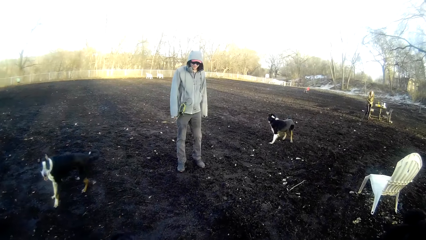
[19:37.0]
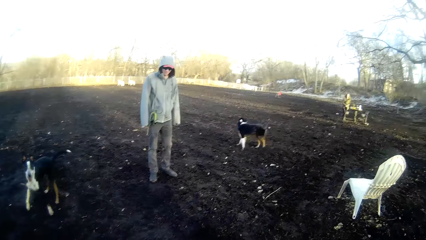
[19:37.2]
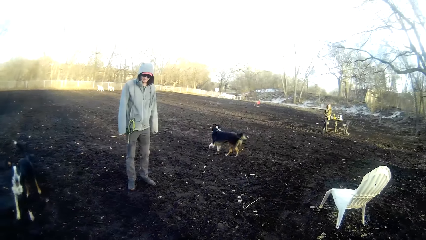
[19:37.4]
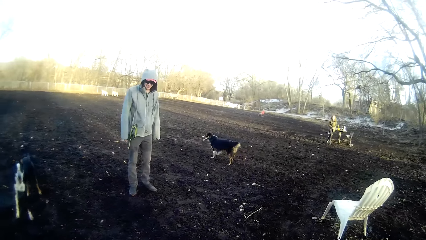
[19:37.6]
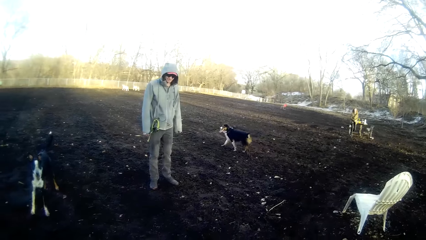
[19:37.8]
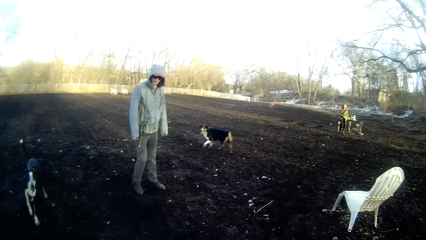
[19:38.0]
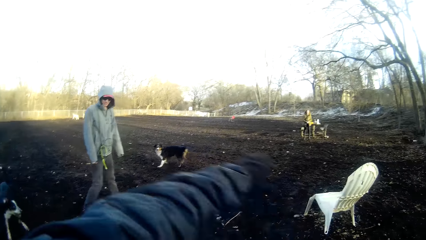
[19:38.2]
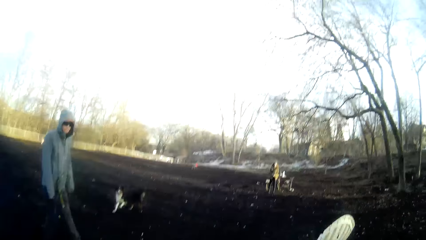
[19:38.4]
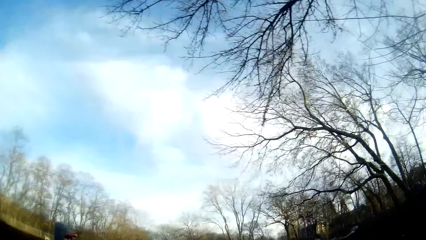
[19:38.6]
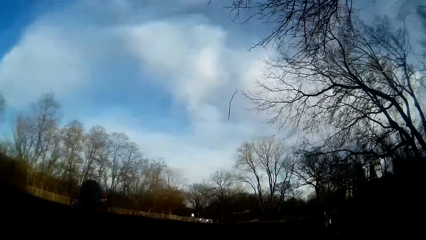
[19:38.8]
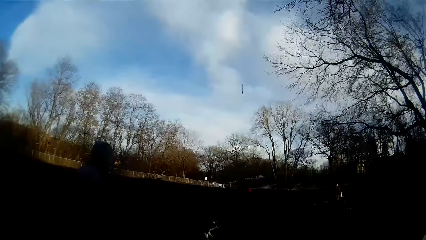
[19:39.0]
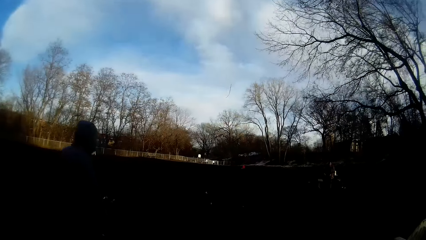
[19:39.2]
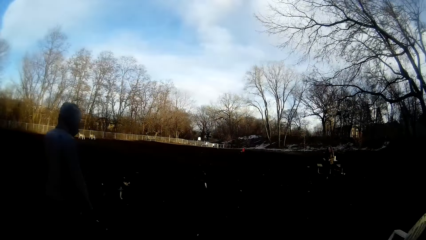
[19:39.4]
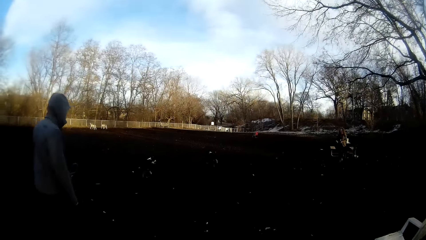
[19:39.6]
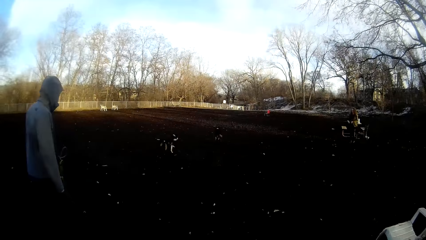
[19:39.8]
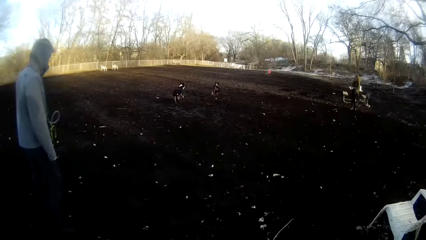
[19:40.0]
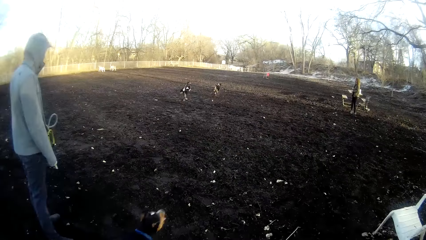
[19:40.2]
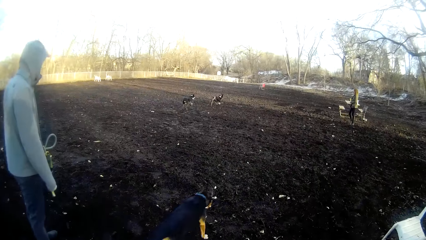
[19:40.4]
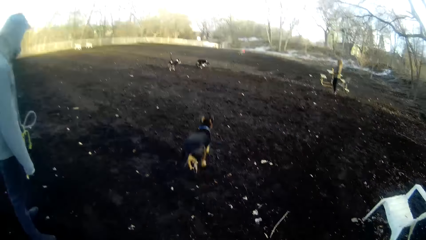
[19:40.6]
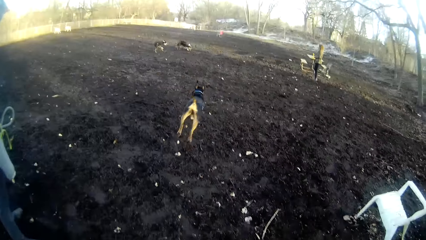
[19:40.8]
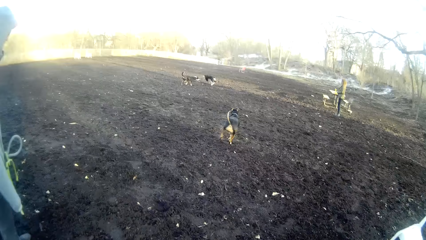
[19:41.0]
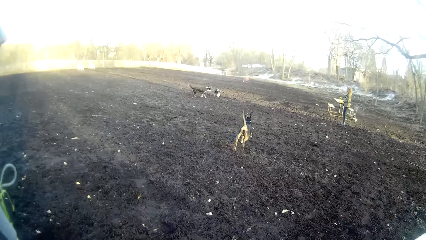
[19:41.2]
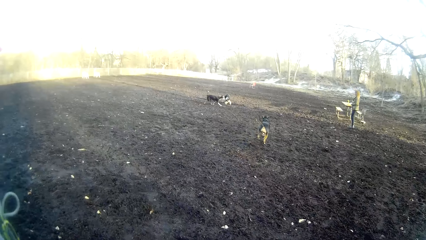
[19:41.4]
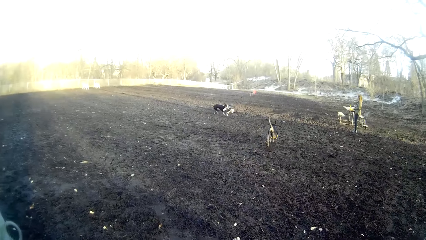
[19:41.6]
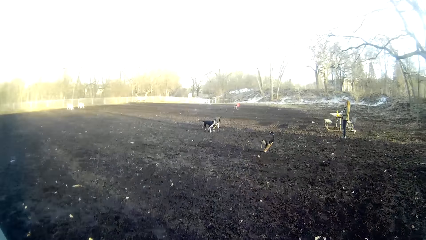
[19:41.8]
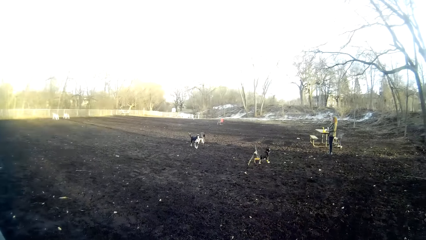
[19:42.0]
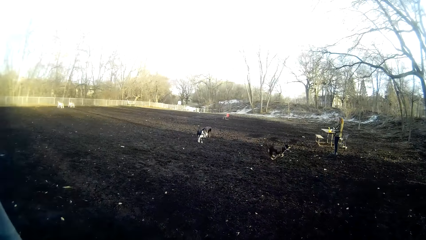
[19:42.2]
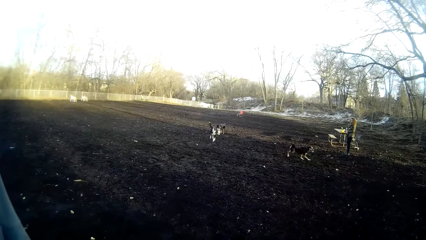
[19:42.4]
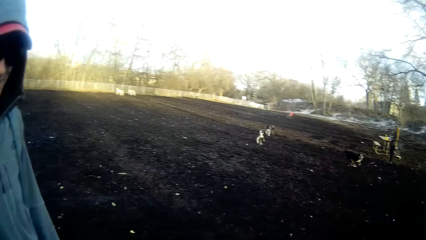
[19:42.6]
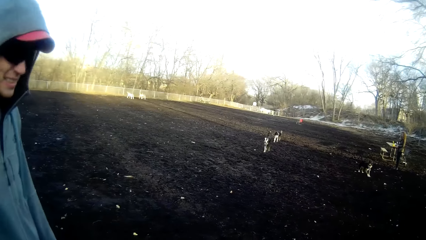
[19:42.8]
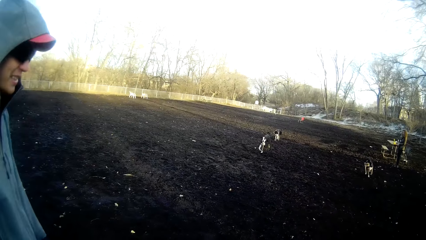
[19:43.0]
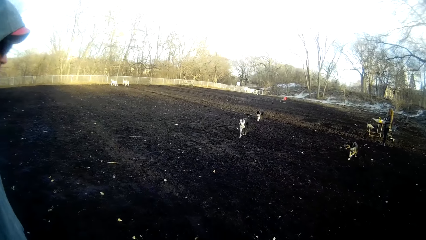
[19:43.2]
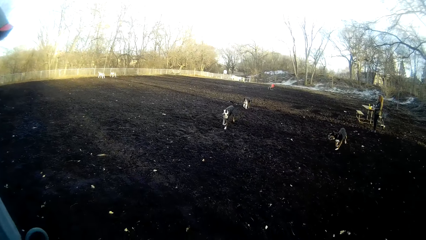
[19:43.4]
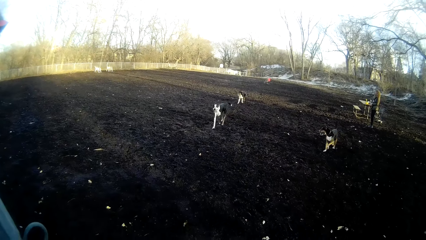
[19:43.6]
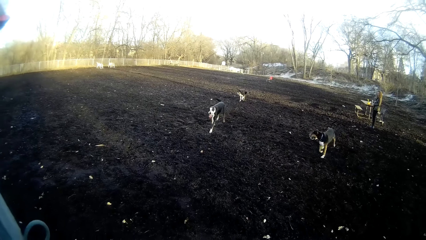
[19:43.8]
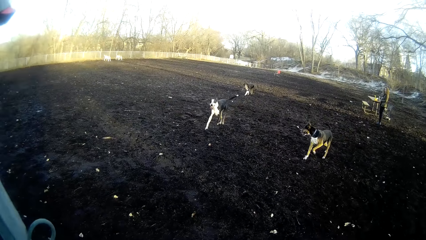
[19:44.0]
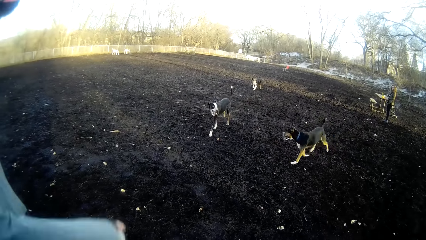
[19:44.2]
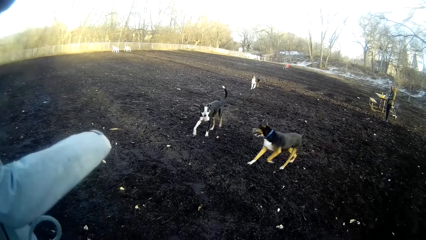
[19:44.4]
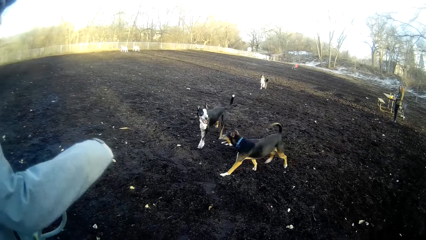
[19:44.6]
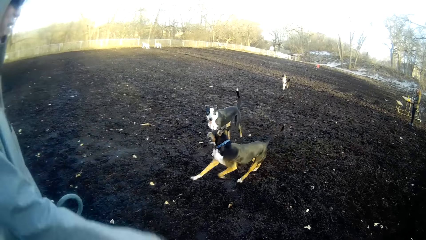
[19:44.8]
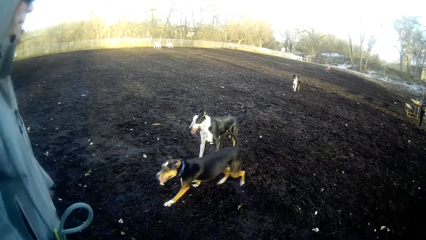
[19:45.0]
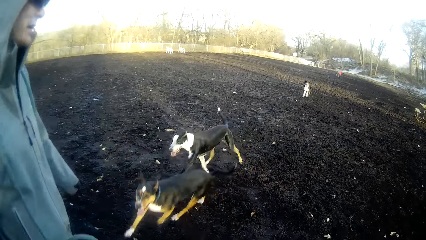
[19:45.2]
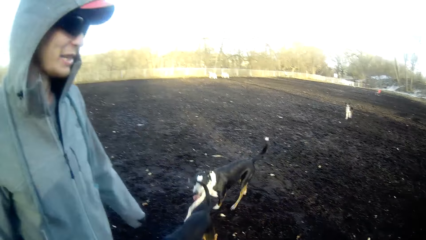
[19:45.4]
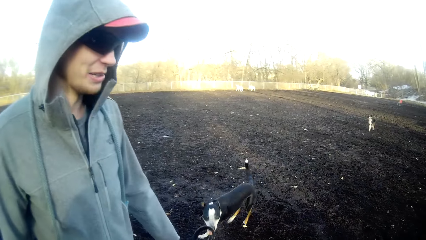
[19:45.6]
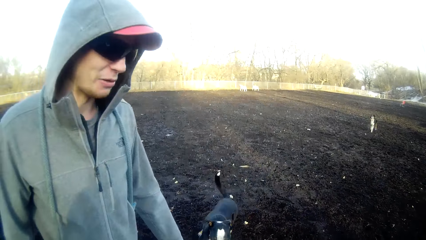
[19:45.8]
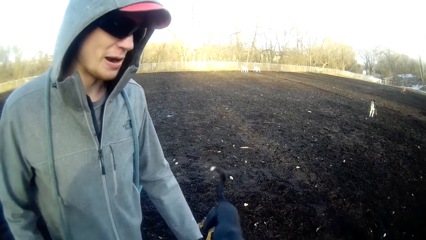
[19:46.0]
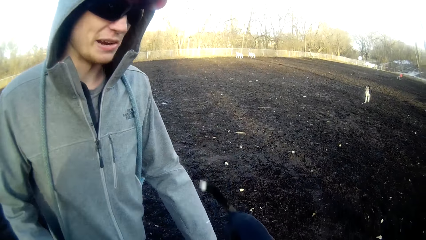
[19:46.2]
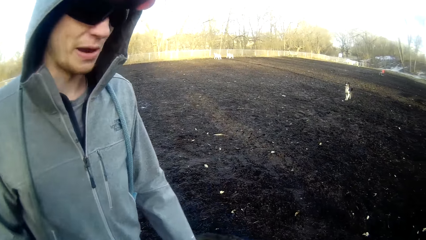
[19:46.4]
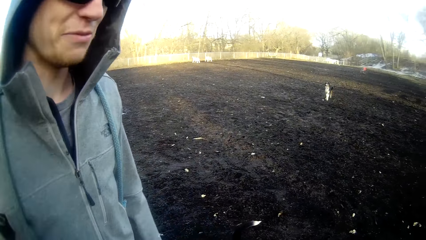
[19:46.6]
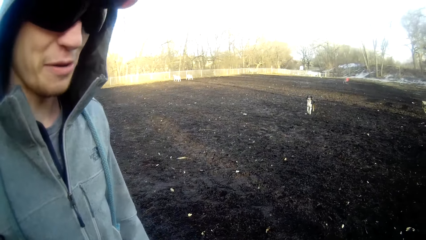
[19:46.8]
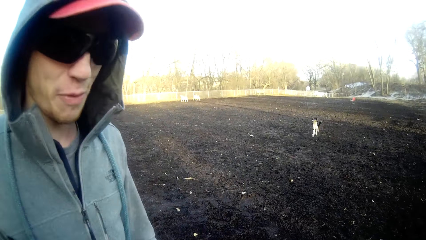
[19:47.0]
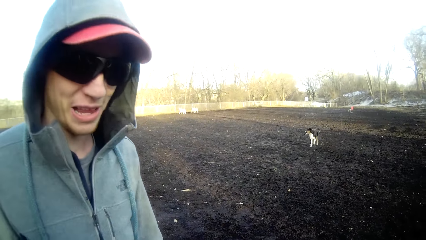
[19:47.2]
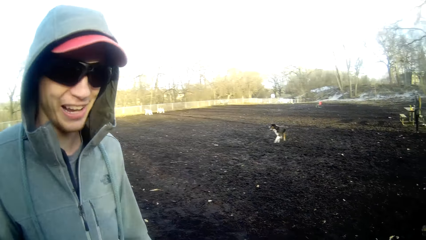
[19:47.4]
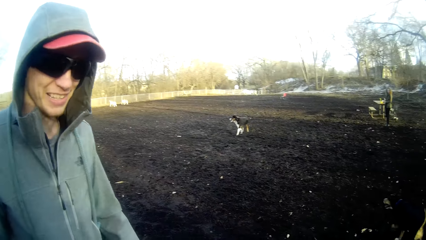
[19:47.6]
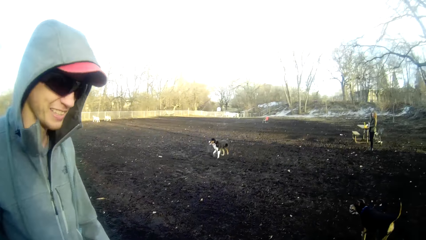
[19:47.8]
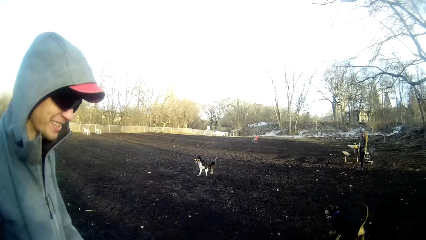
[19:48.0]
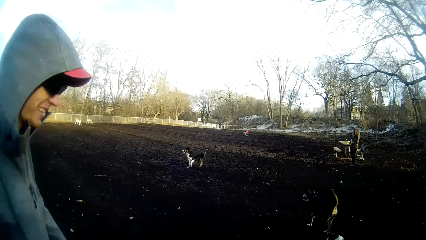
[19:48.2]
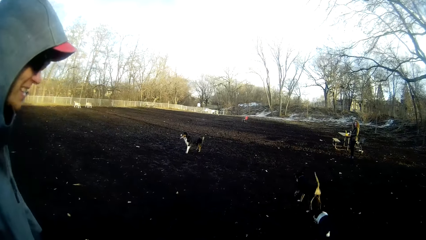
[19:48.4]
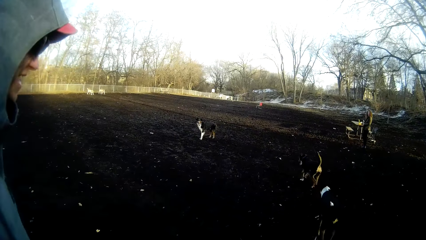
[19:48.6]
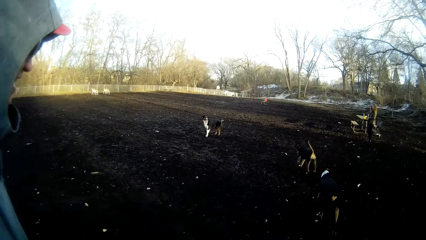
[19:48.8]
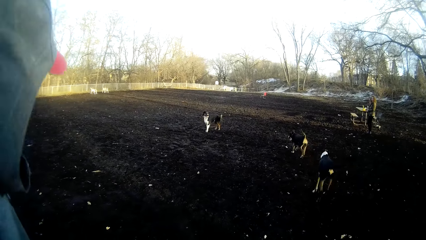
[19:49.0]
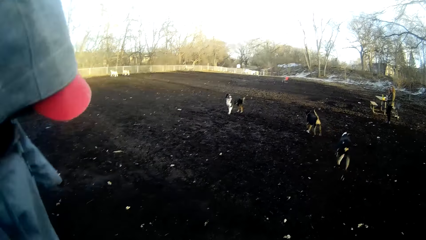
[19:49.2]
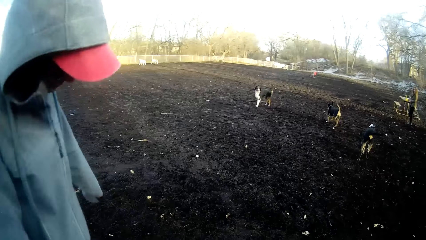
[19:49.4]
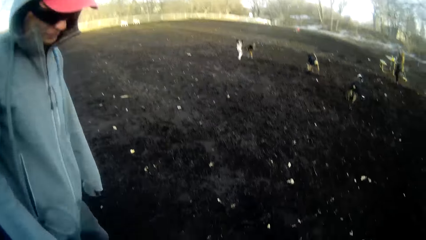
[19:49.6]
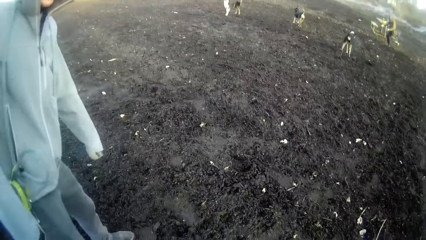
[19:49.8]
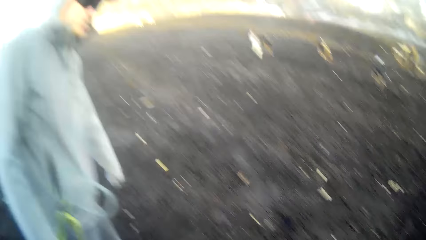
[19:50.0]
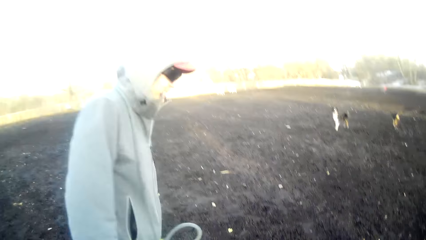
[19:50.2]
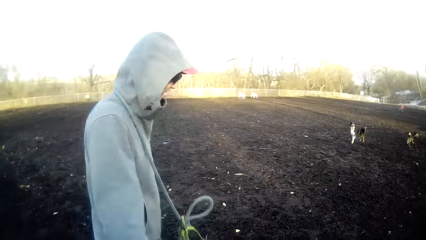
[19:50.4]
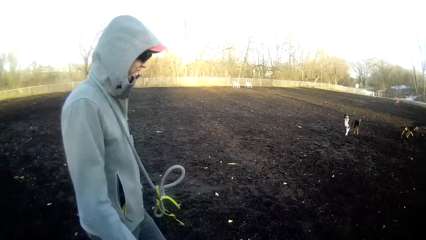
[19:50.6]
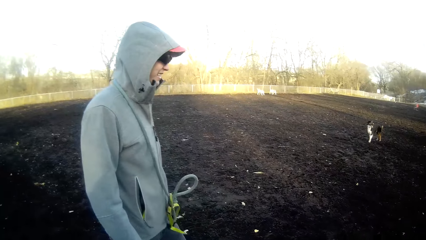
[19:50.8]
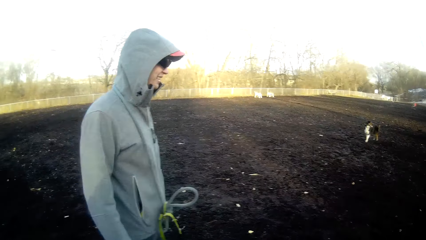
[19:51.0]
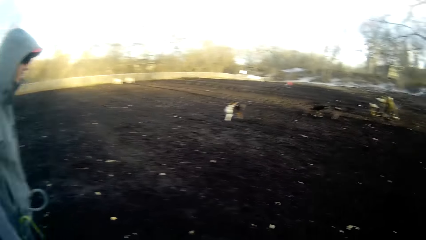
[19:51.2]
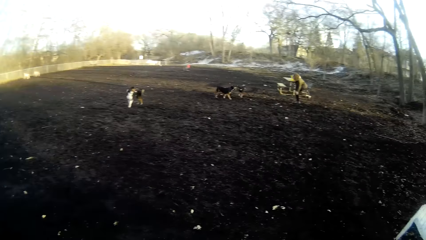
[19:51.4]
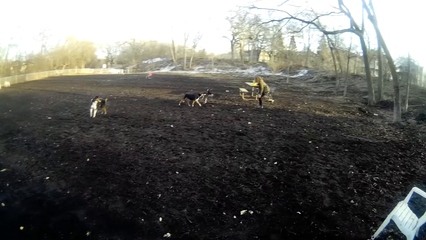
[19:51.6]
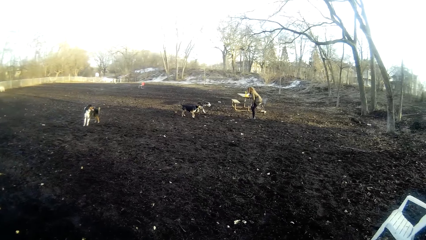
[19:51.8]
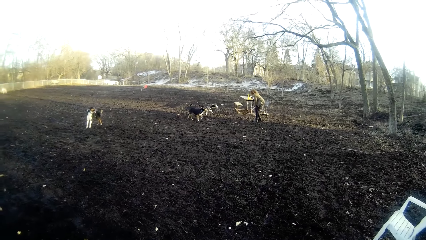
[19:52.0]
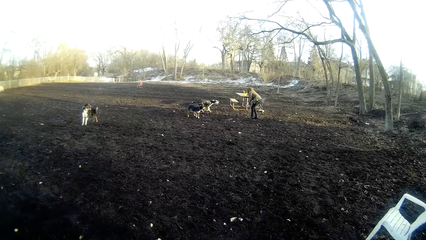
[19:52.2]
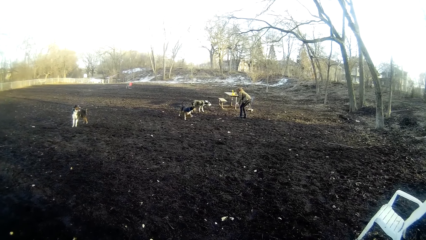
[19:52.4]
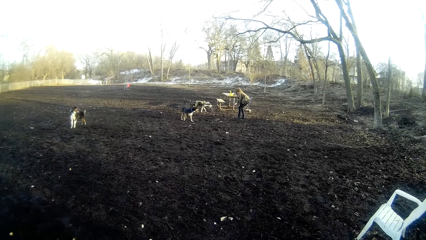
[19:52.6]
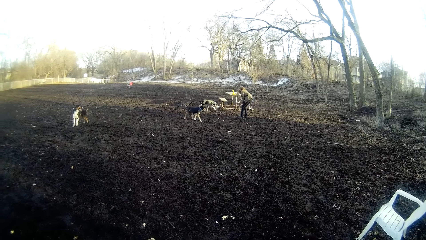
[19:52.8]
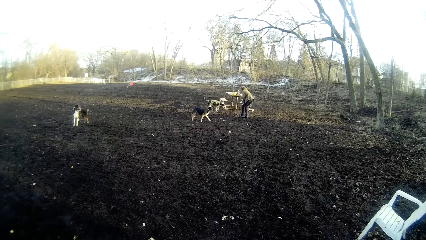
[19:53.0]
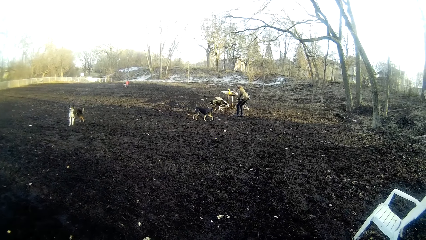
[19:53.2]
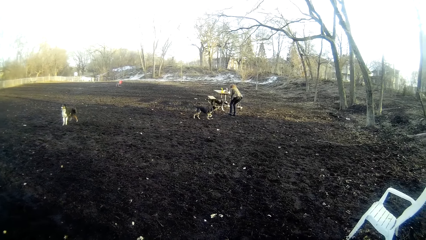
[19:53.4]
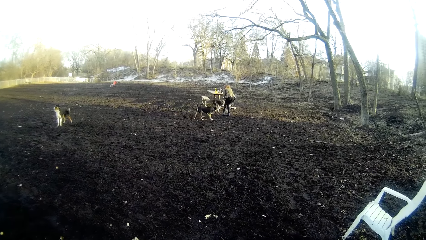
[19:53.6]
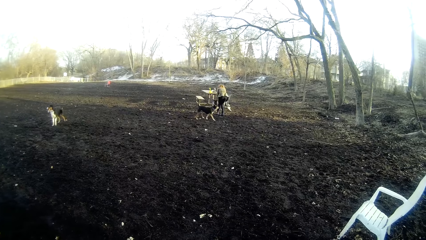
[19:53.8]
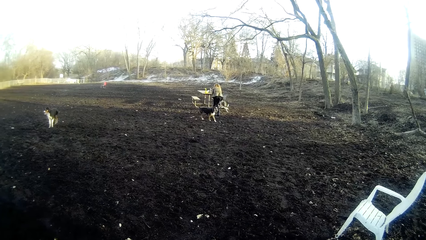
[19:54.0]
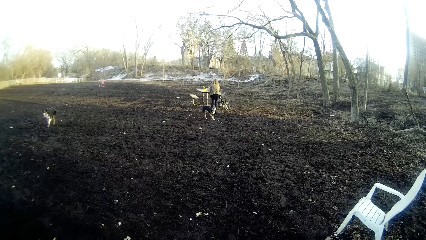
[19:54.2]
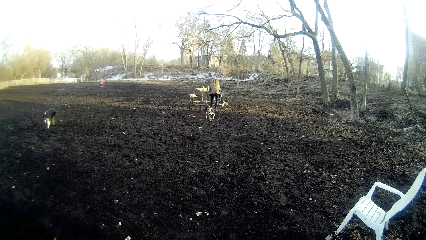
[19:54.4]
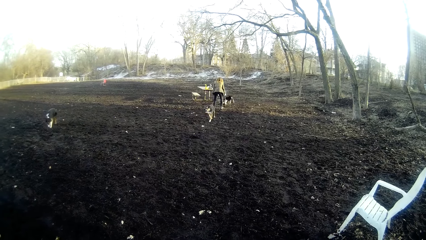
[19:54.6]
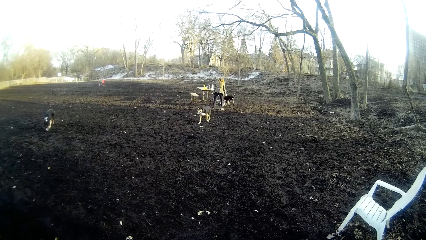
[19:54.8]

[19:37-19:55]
The camera wearer throws the twig across the field. The first dog chases down the twig. The second dog chases down the twig. A man stares at the dog. The camera wearer stares at the dogs running. The third dog chases down the twig. The second dog runs towards the man. The third dog runs towards the man. The camera wearer makes gestures for the dogs. The man walks around. The man talks to the camera wearer. The camera wearer stares at the dogs. The second dog runs towards a woman. The woman calls the second dog.
